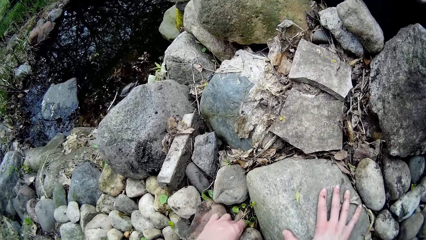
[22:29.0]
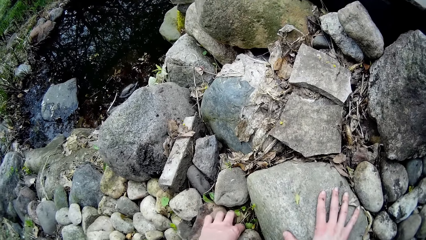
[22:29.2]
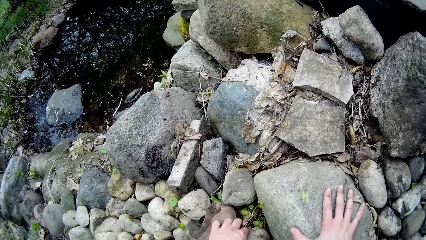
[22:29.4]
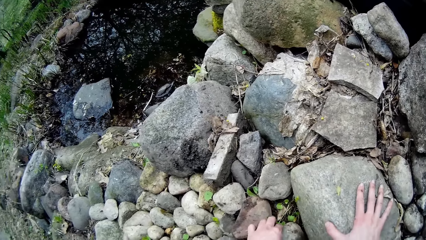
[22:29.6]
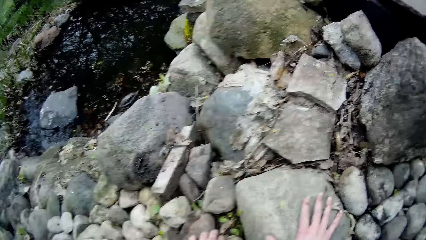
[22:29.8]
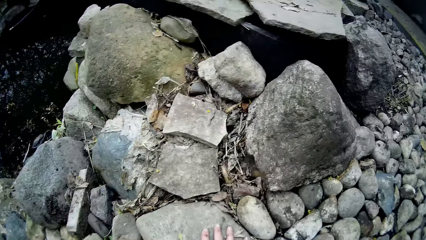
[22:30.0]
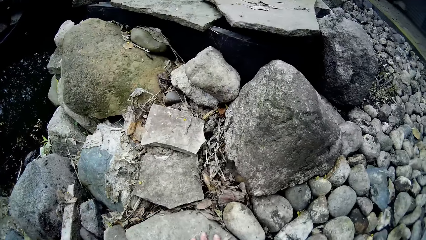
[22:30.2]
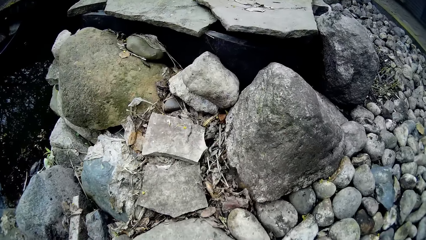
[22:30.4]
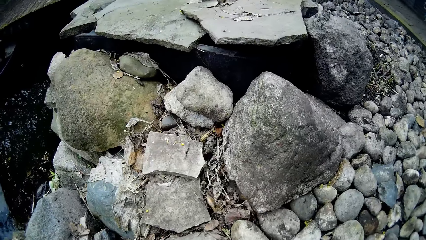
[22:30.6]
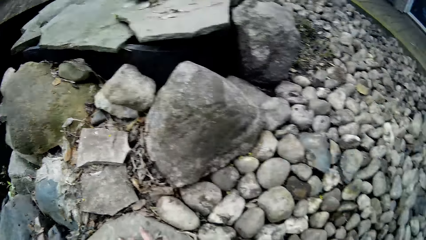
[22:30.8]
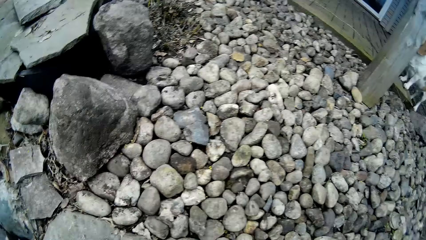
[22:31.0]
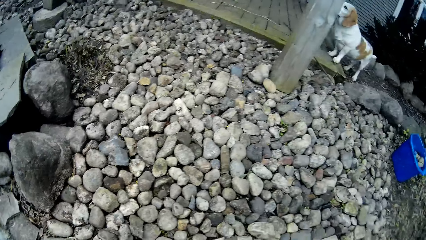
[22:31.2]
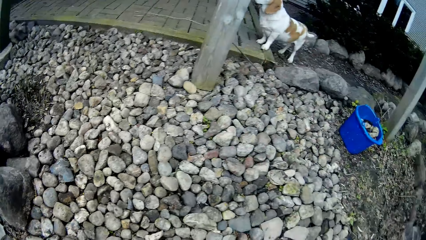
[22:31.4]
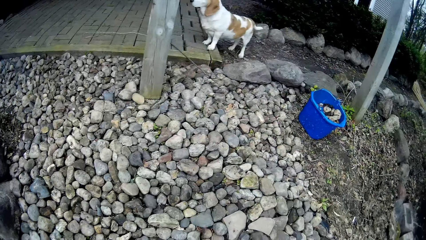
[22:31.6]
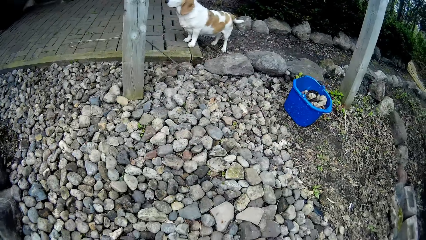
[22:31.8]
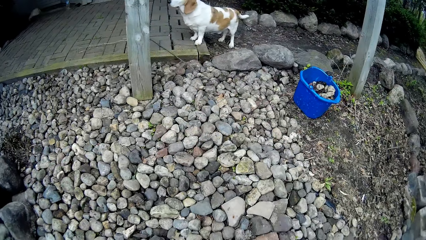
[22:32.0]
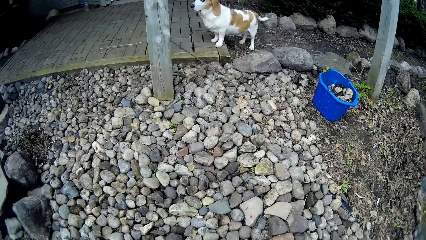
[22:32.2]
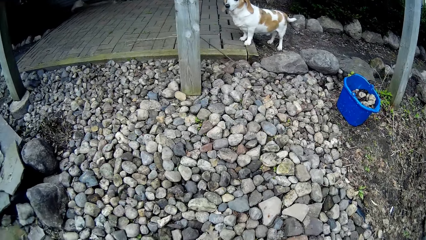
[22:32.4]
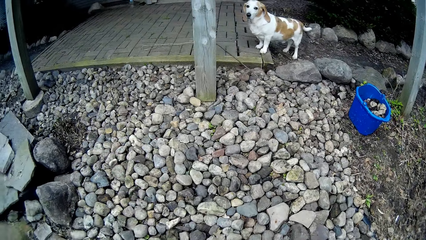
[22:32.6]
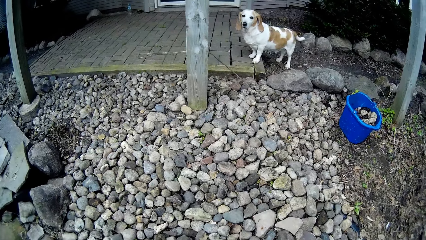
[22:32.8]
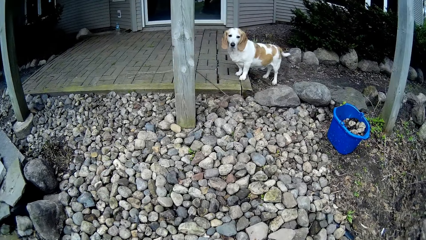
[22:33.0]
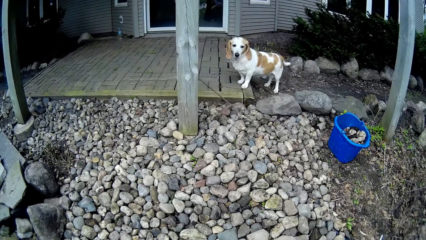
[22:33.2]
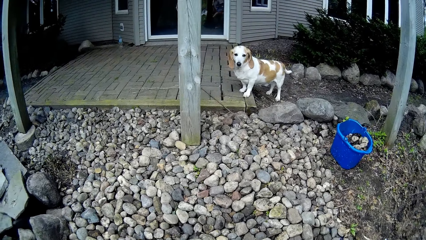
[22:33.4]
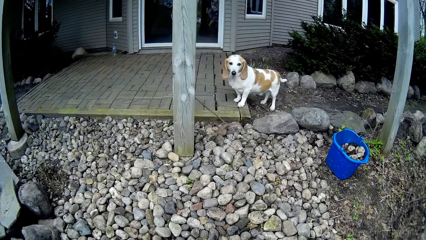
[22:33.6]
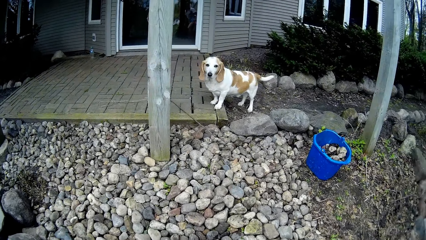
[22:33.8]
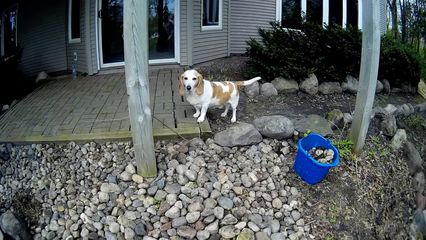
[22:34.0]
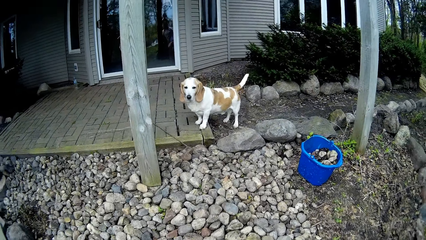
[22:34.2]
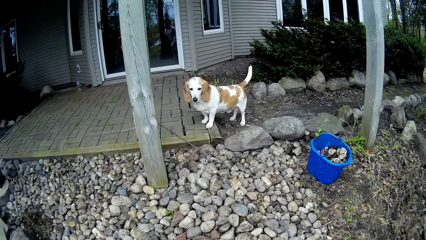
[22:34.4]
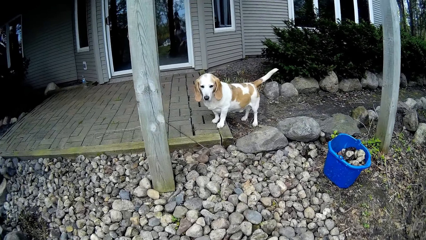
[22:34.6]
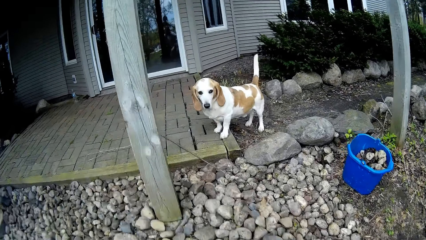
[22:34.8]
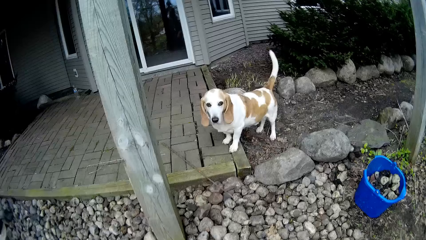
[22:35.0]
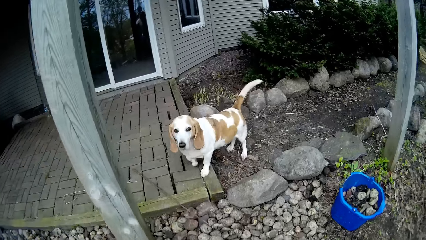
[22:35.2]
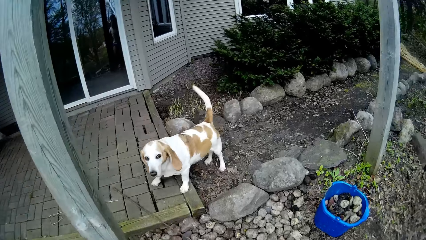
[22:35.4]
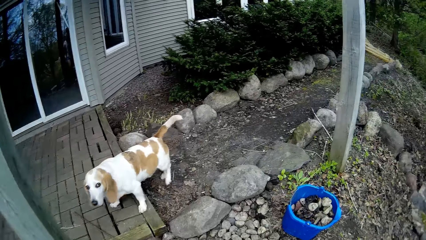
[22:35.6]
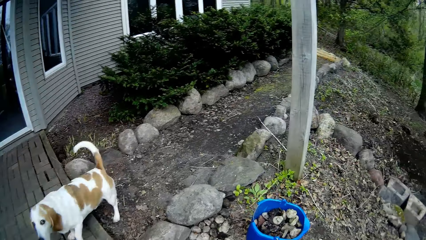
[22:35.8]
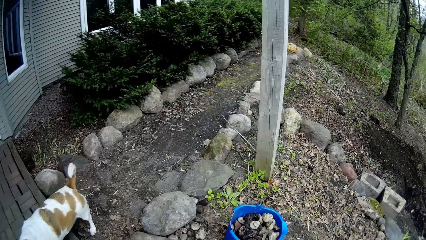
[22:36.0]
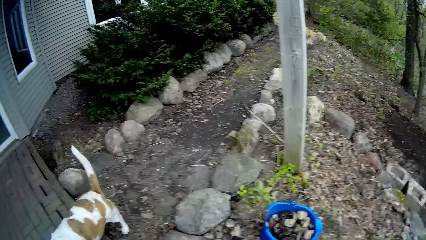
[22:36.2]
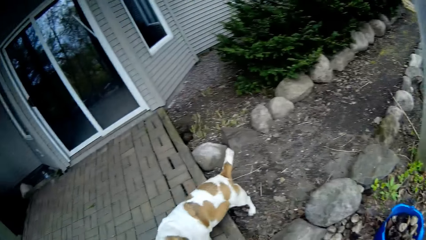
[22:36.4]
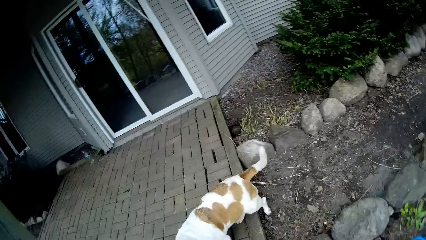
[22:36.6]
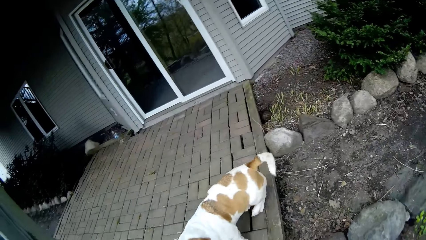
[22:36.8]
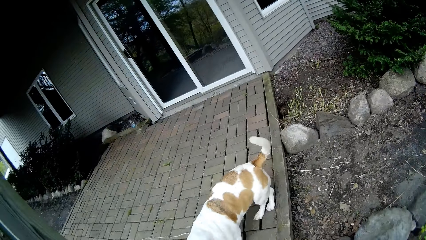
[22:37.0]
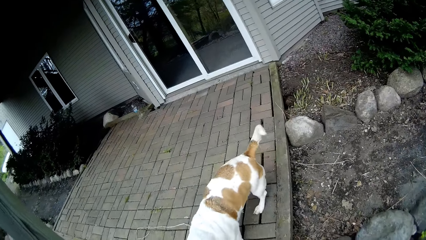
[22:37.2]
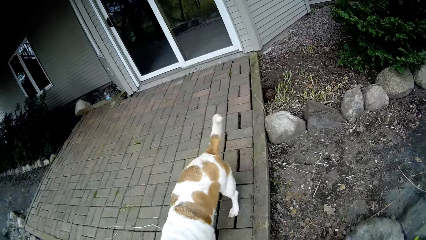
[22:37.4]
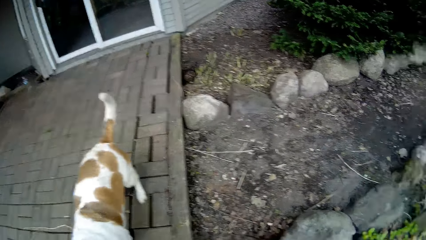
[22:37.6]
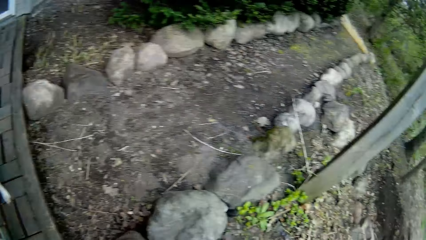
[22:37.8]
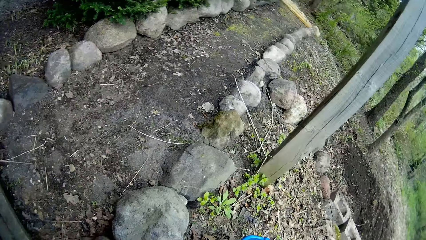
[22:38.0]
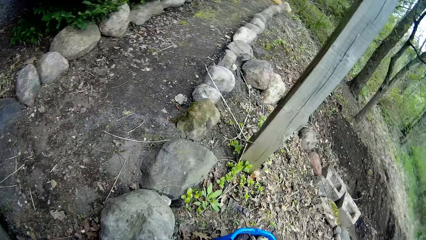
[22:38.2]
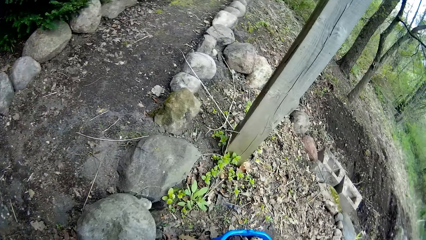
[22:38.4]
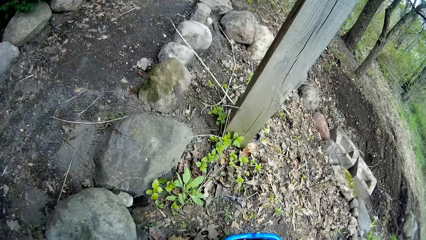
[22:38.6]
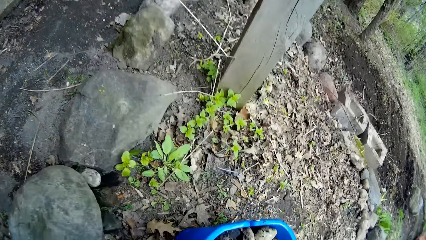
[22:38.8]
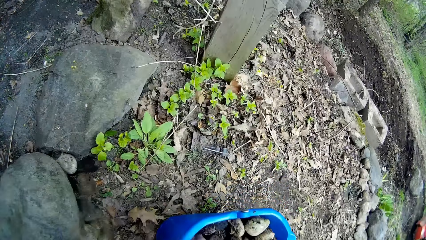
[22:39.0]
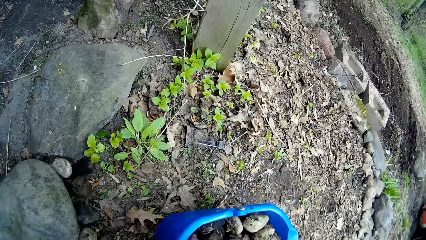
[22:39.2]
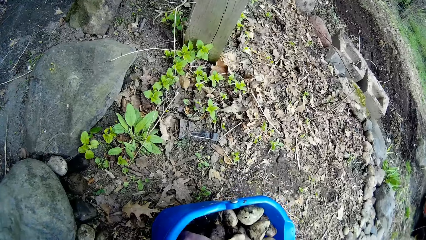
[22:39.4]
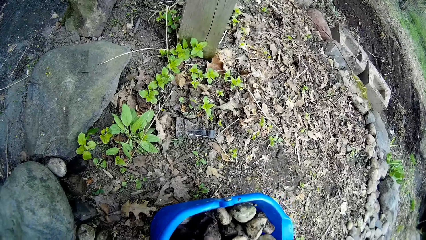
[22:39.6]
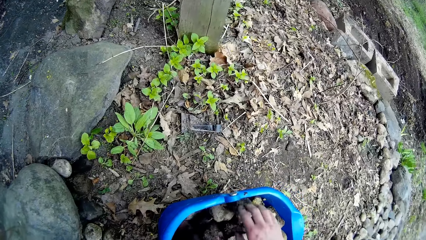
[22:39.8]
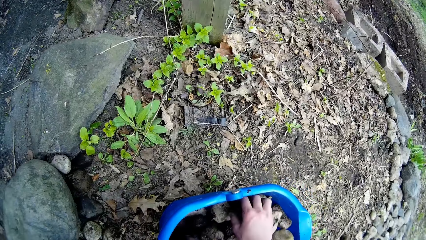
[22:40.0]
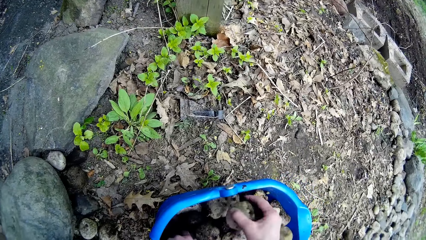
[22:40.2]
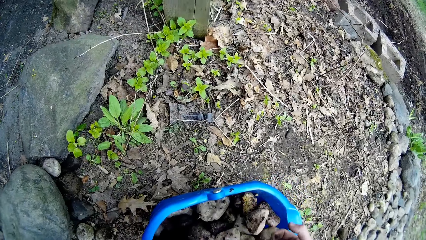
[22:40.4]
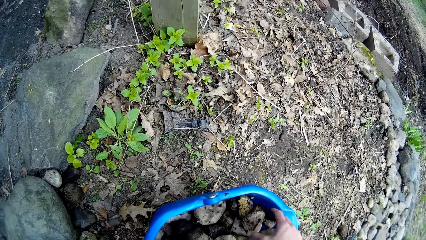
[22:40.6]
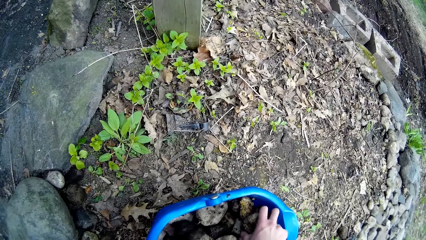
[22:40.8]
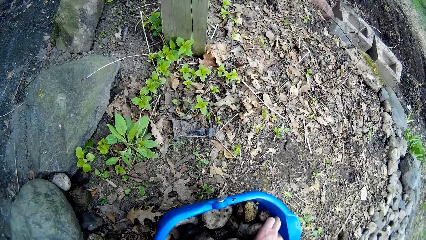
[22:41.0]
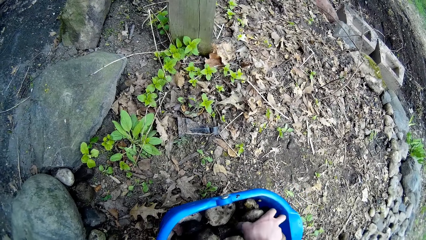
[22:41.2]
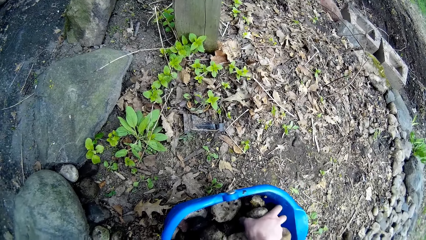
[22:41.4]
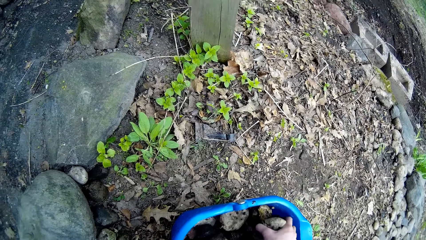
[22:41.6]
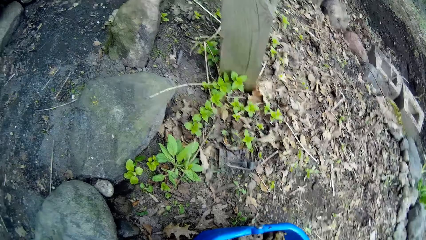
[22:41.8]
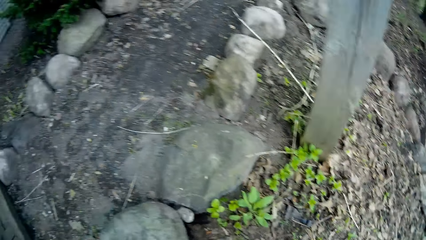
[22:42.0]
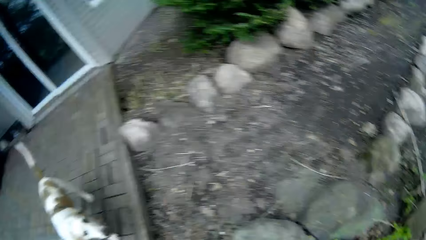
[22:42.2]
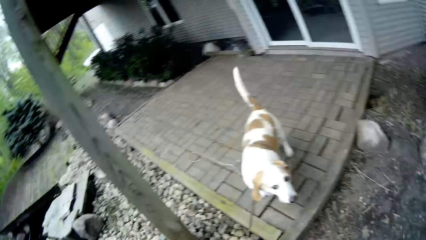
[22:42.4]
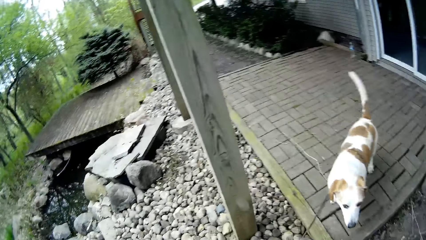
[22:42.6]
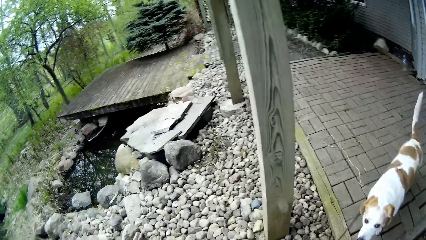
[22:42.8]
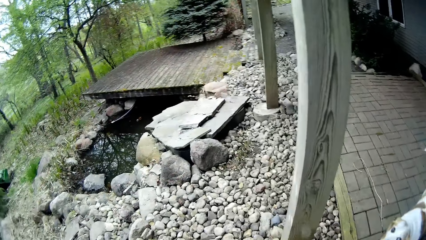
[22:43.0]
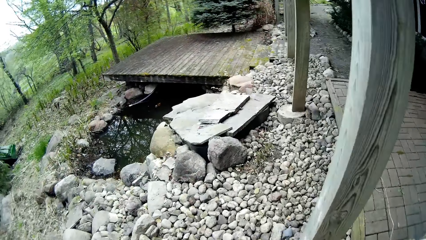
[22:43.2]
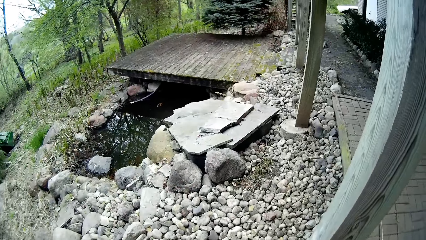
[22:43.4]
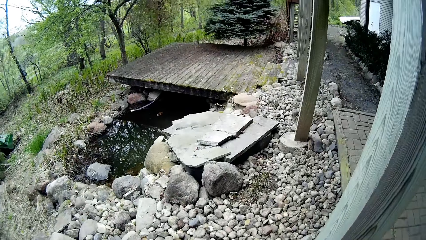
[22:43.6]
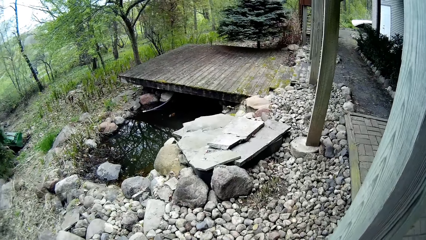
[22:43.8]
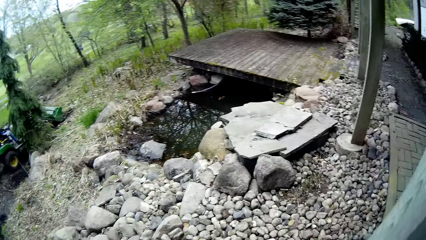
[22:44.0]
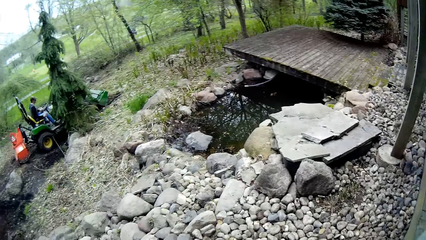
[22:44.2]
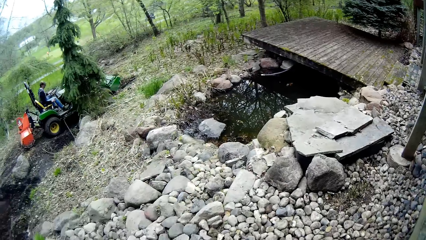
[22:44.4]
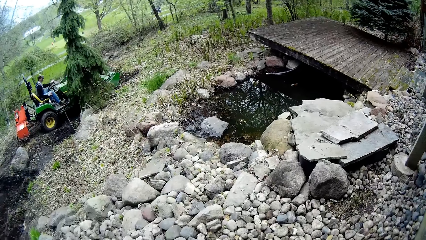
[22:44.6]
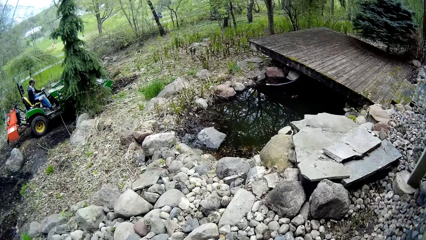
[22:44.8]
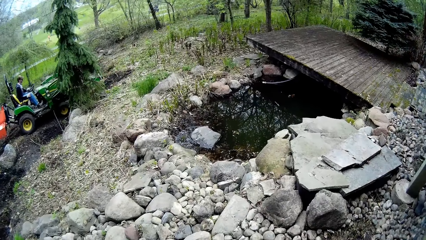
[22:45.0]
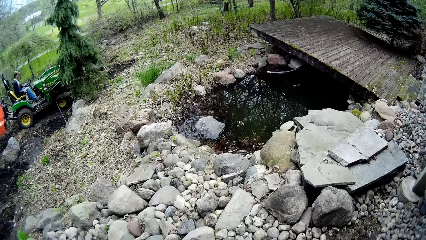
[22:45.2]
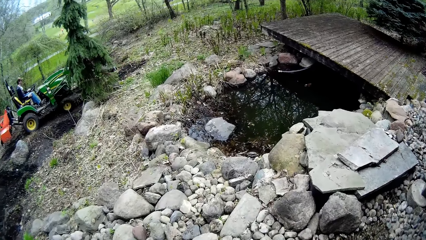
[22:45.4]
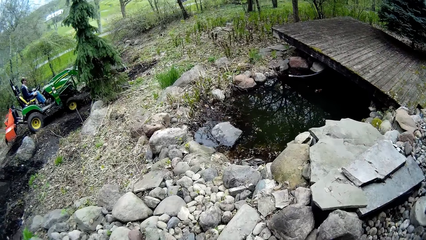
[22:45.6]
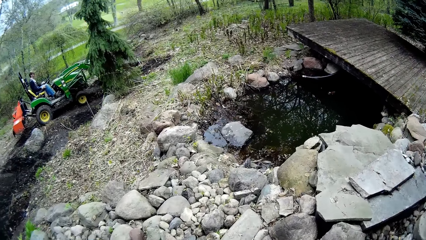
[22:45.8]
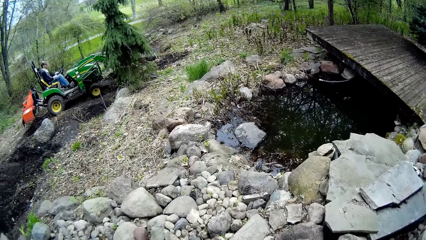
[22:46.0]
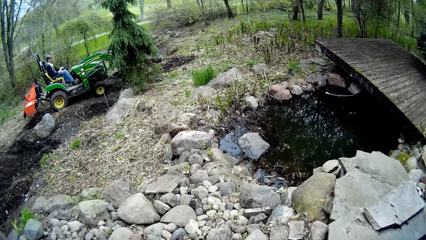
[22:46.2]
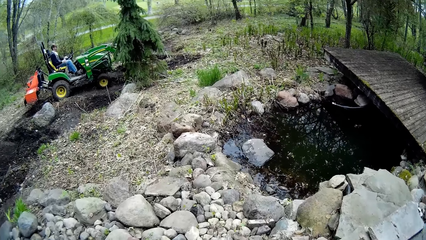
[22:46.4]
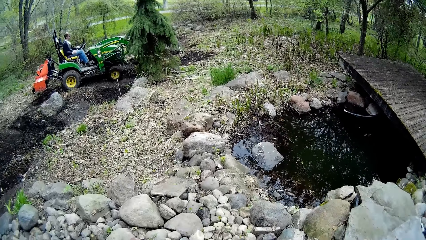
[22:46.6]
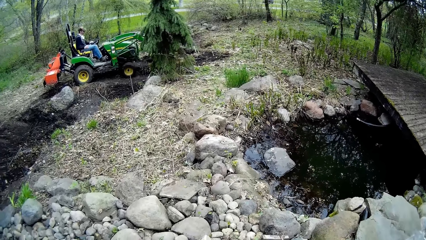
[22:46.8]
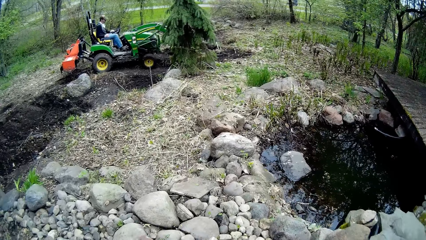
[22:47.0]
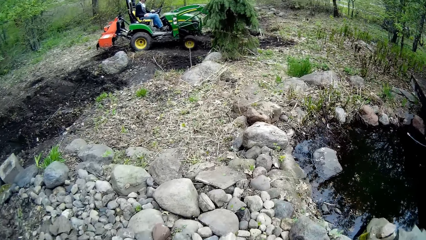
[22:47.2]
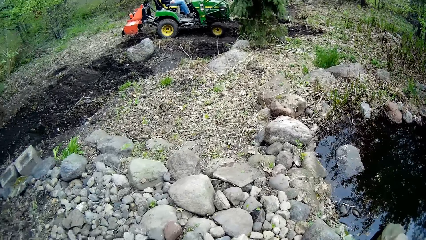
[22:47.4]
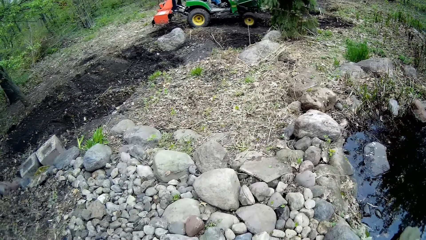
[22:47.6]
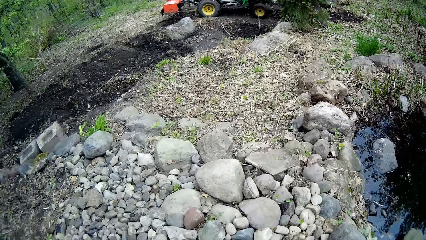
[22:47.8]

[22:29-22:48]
The camera wearer looks around. She turns around. She looks around. She looks around again. She walks in the compound. She turns around. She looks around. She moves. She picks stones from the blue bucket with her right hand. She turns around. She looks around. A man ploughs using a tractor.
